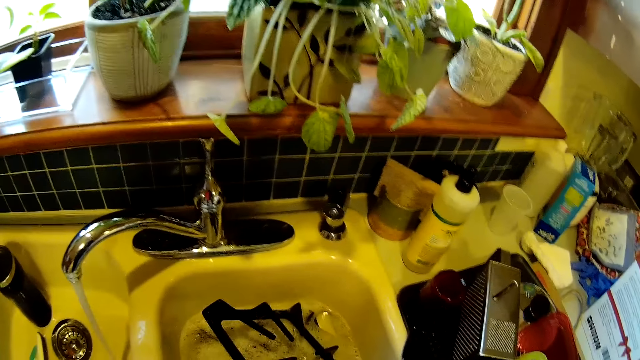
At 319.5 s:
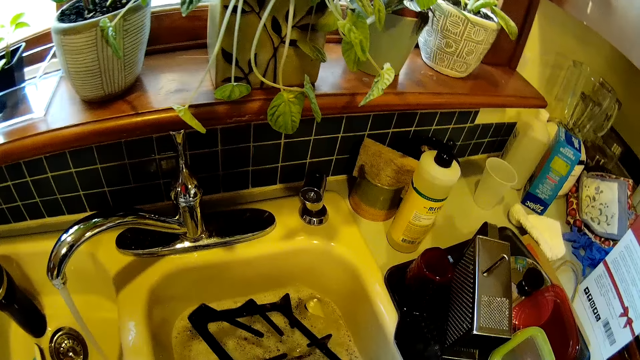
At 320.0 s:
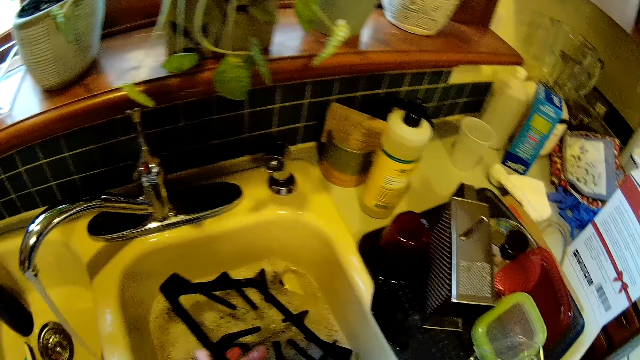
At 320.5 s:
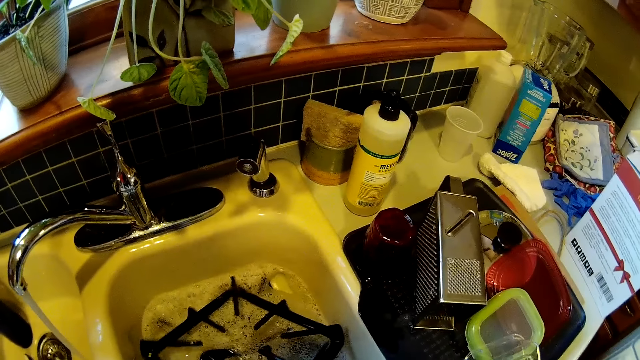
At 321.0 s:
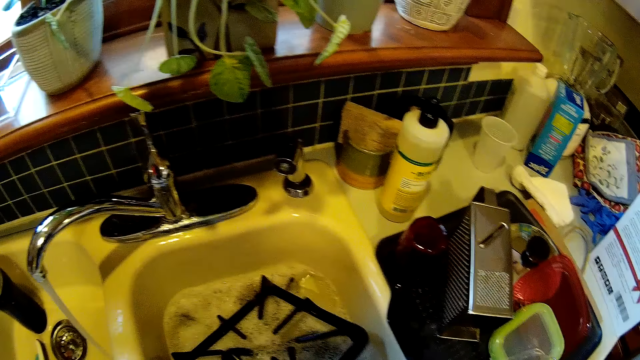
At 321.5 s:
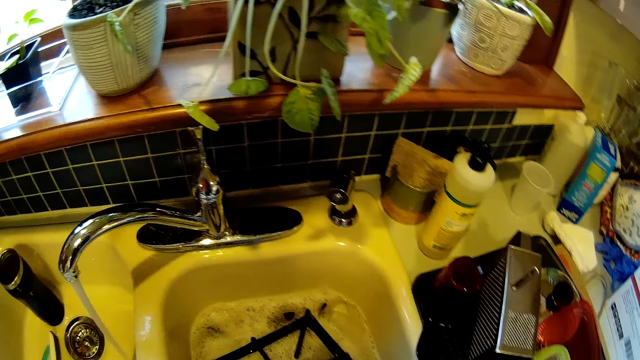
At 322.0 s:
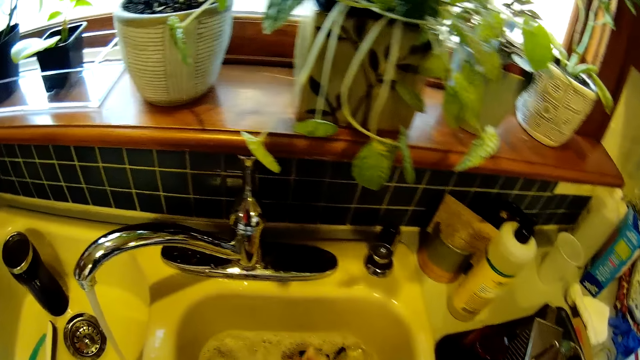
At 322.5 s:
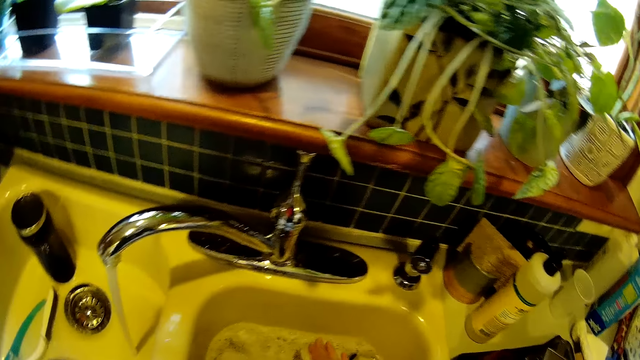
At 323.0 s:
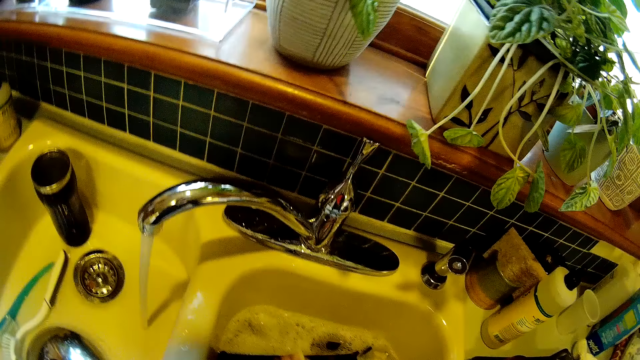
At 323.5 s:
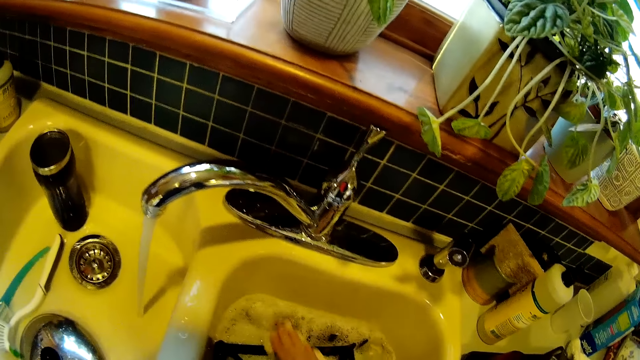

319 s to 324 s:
The camera wearer continues washing the metal grill.

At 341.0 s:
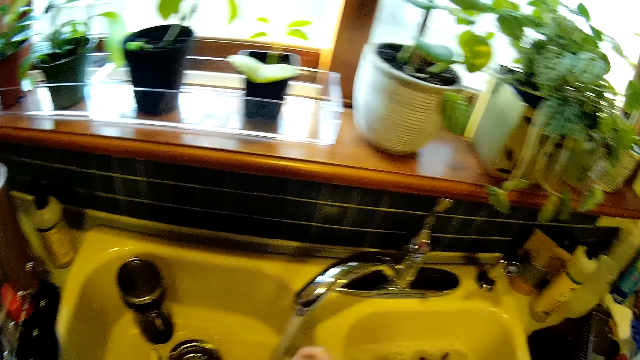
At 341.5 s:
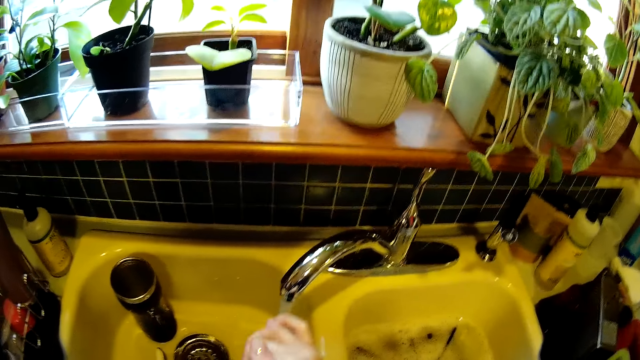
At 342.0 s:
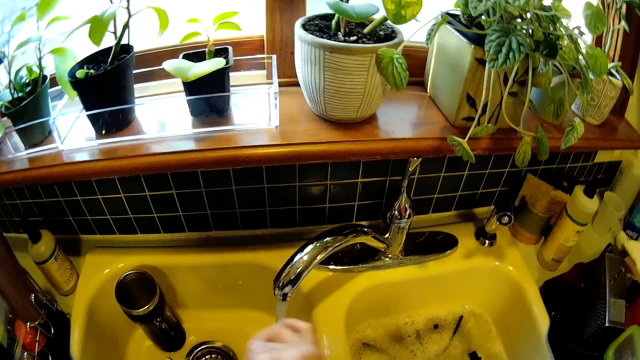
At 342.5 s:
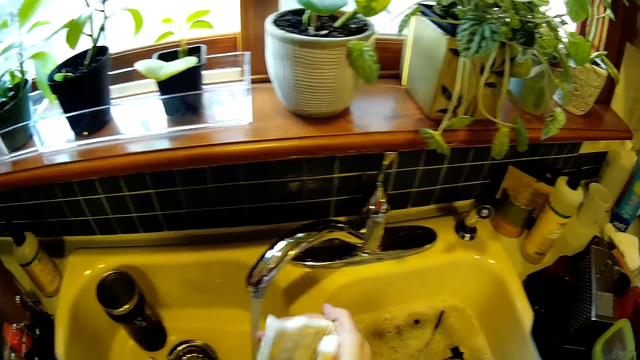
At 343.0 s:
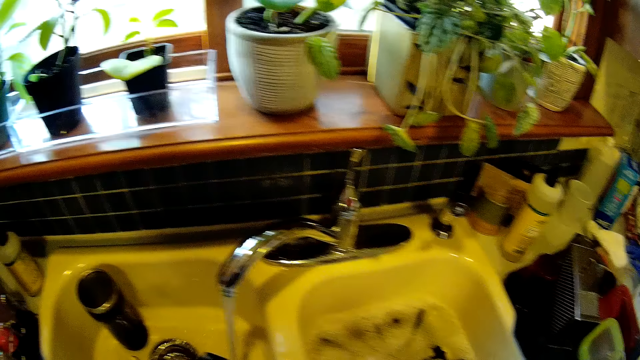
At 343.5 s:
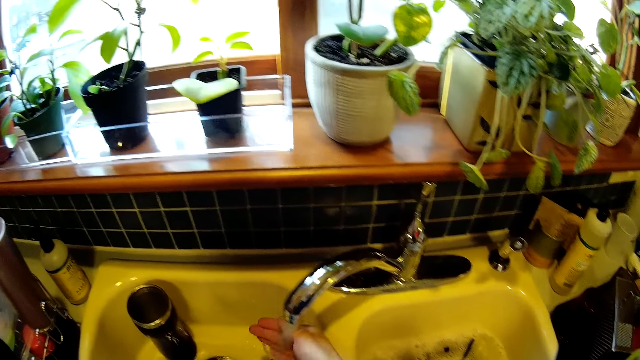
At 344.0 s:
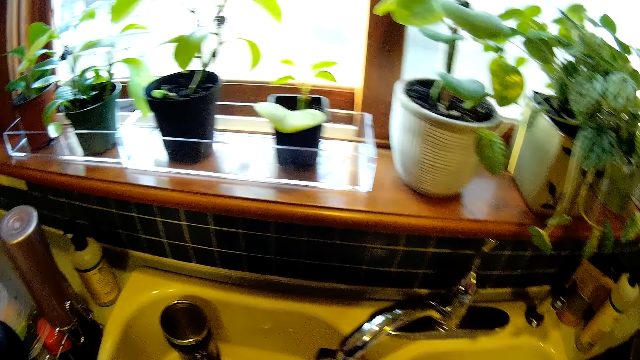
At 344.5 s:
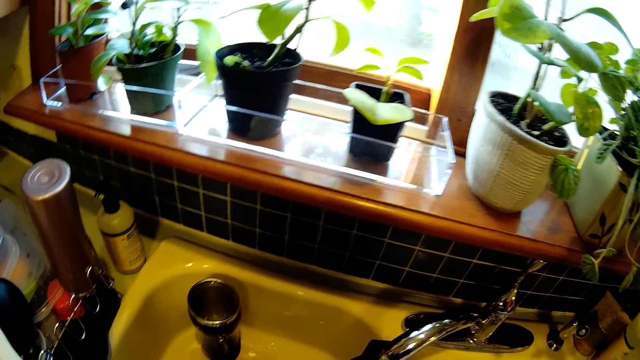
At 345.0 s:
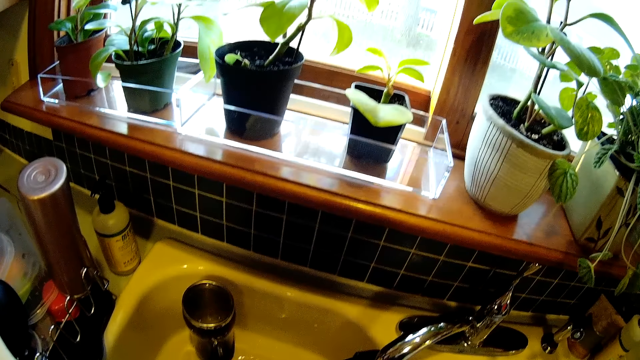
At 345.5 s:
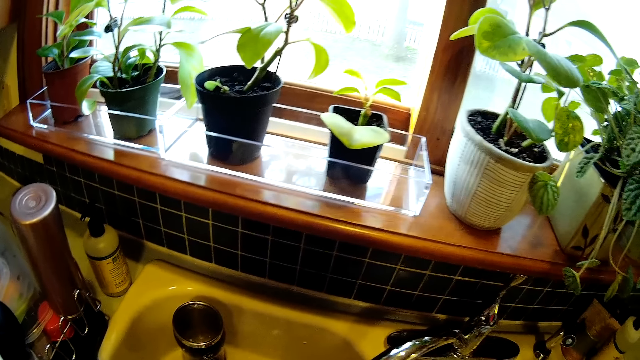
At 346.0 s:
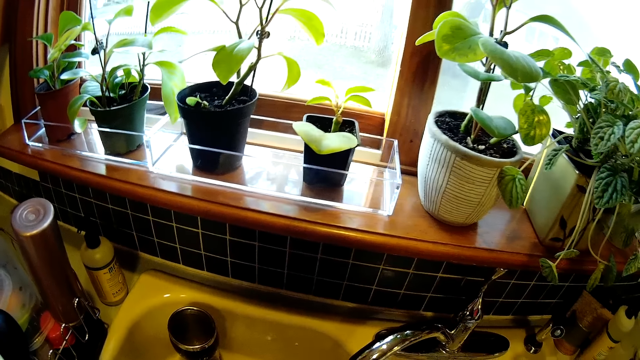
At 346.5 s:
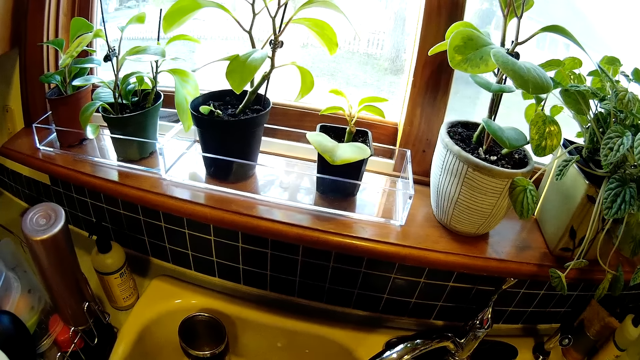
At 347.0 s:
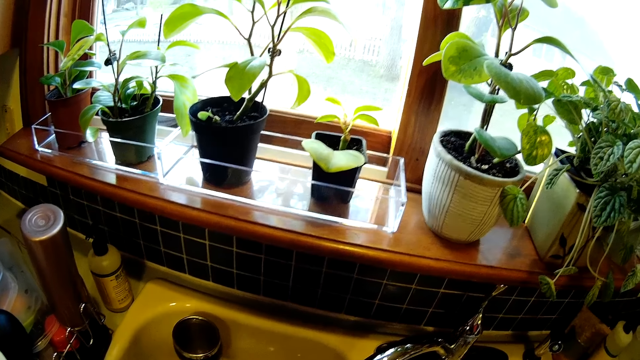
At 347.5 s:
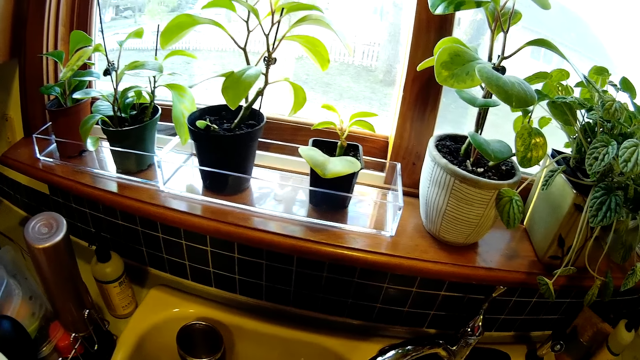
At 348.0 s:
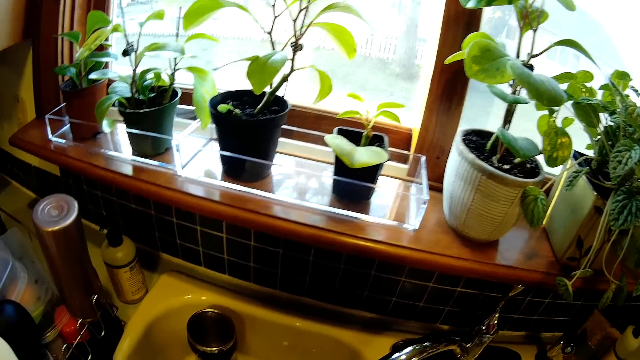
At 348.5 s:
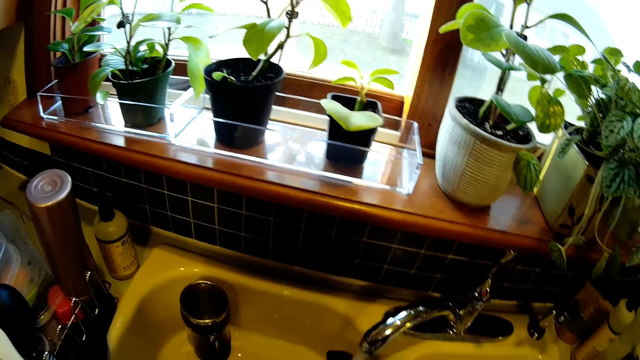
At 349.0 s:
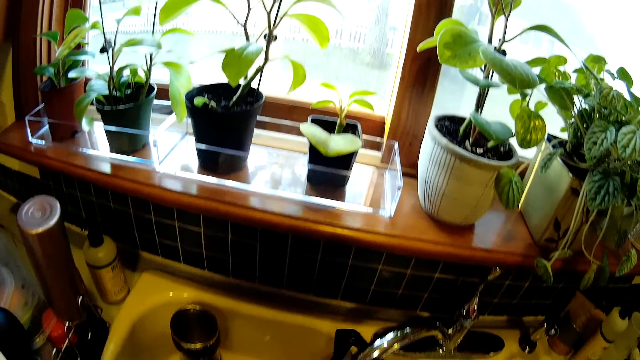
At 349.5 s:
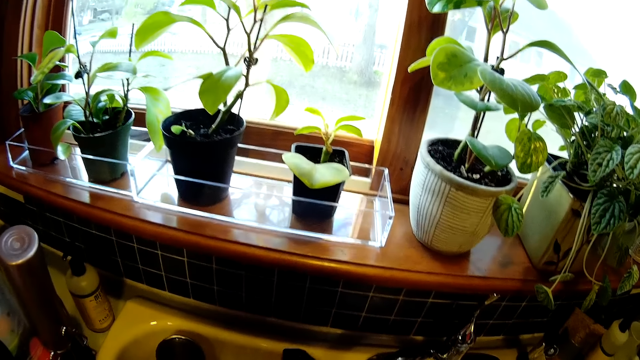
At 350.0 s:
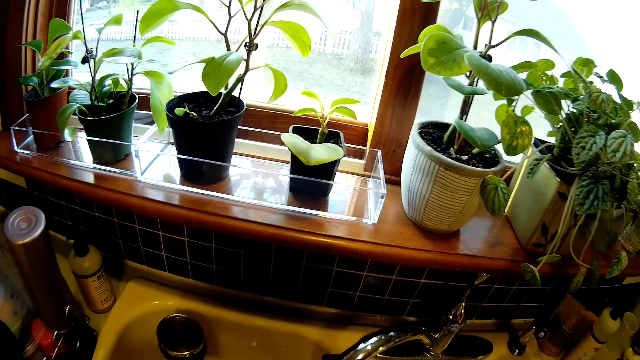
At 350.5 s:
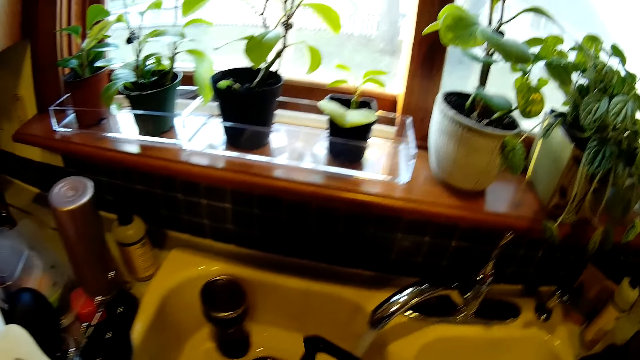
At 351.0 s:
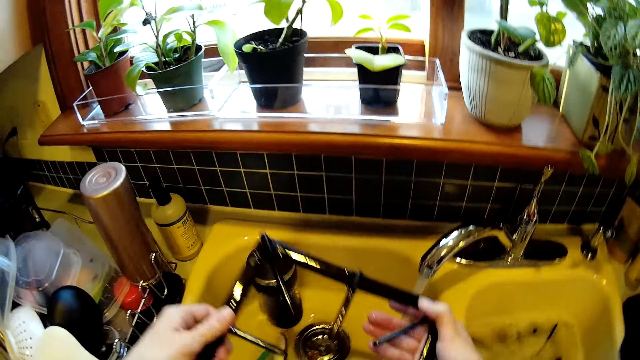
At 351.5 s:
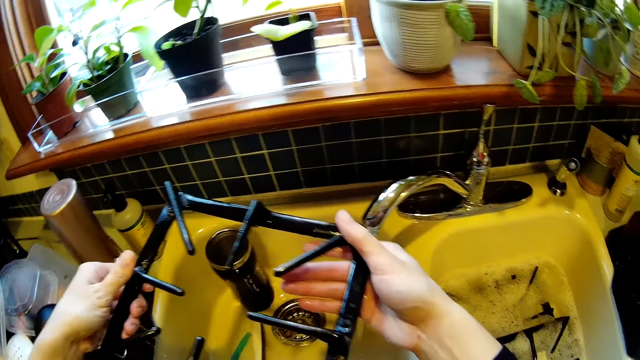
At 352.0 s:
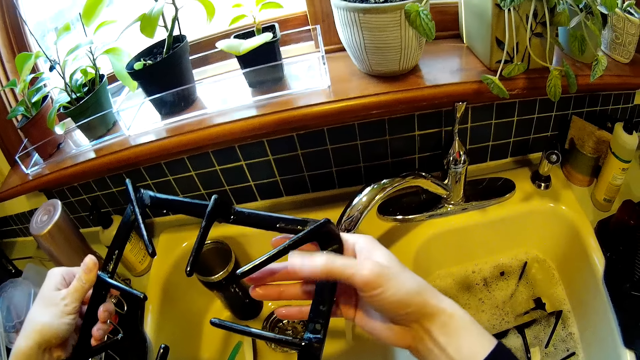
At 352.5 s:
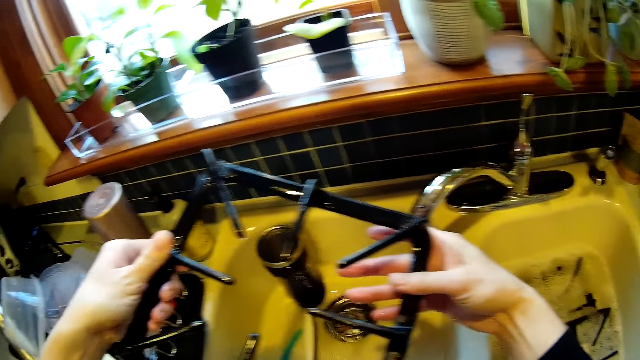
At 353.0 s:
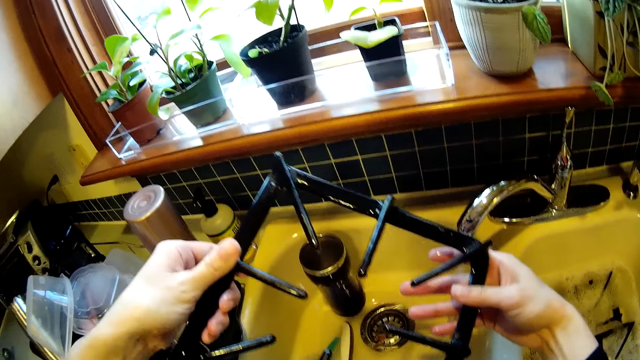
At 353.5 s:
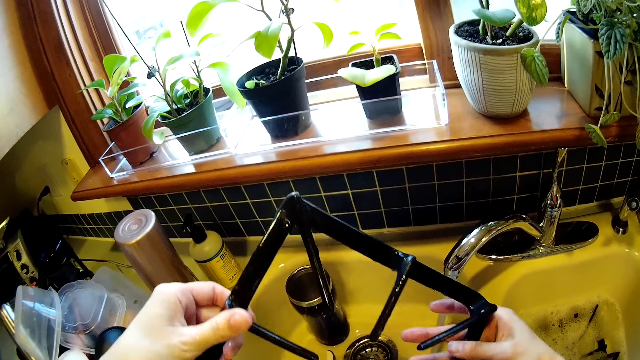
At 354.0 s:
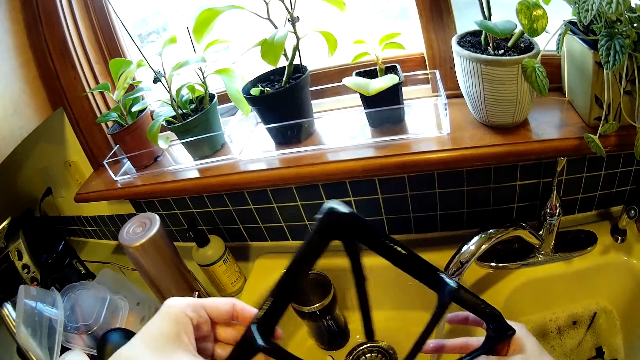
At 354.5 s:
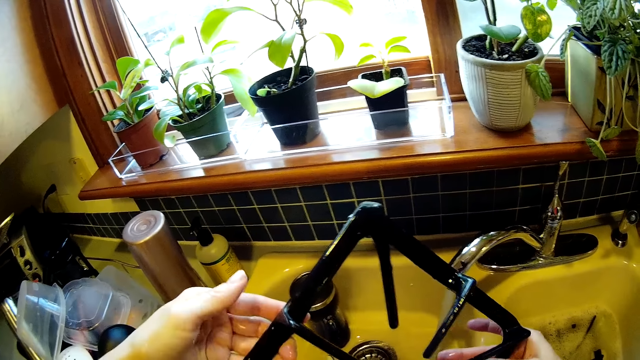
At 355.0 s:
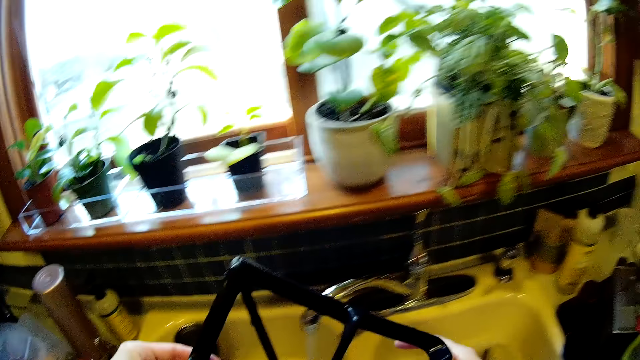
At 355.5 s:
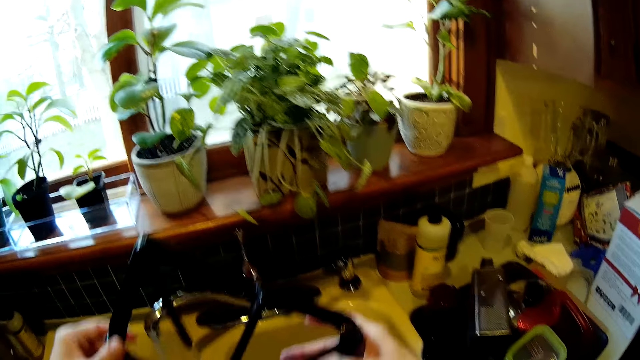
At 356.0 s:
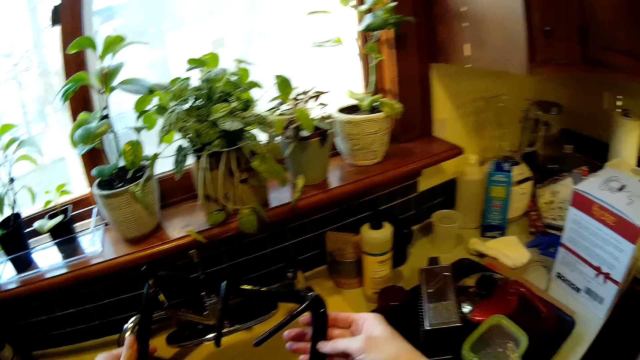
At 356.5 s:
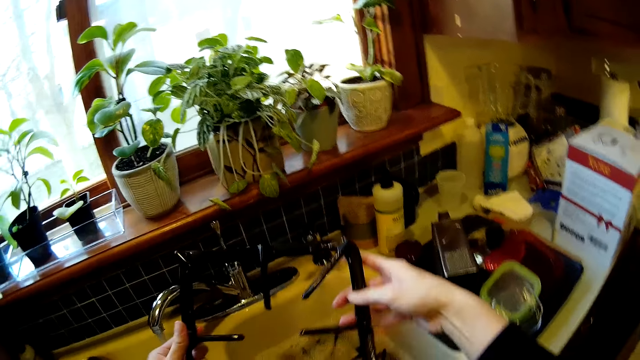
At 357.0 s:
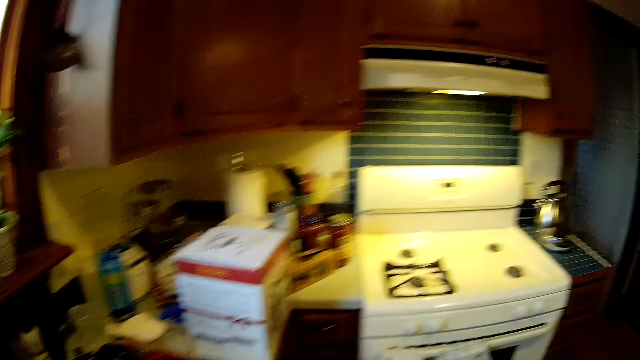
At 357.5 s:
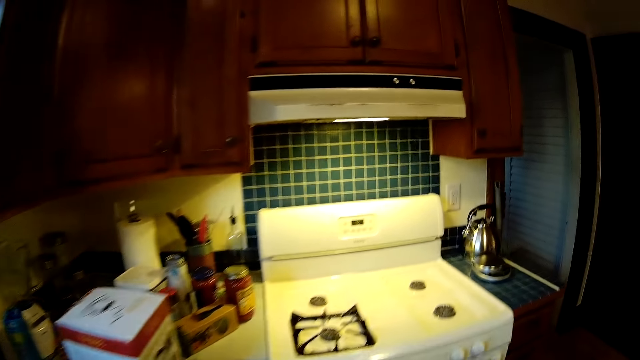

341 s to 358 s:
The camera wearer drops the sponge inside the sink with both hands. They rinse the pan support inside the sink with both hands. They examine the pan support with both hands.
